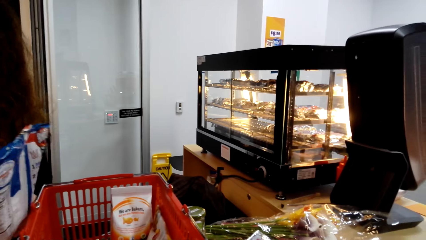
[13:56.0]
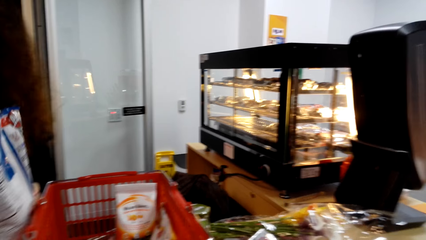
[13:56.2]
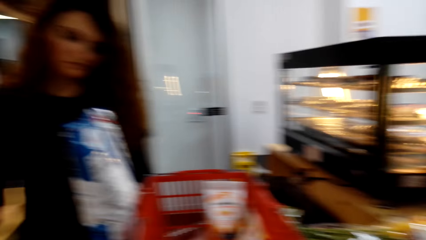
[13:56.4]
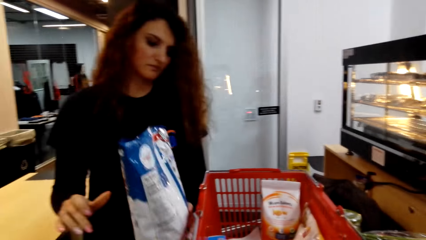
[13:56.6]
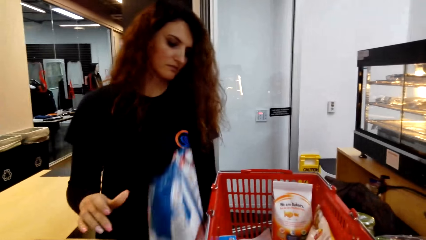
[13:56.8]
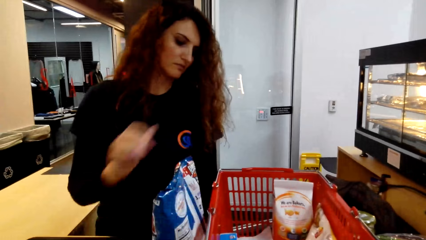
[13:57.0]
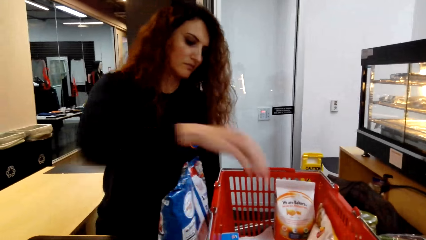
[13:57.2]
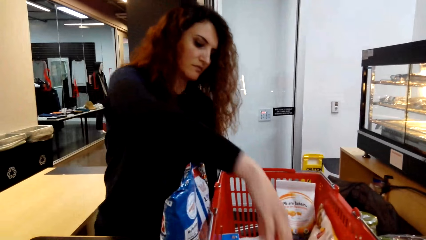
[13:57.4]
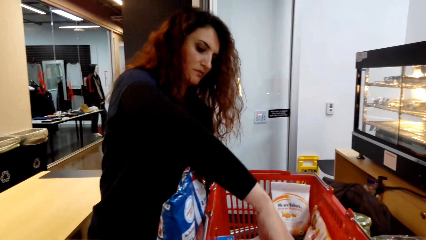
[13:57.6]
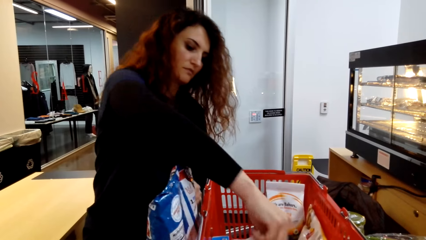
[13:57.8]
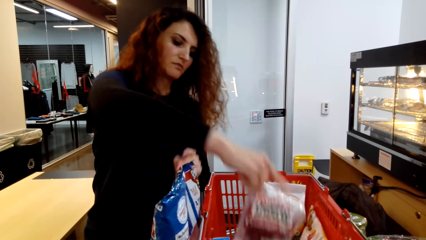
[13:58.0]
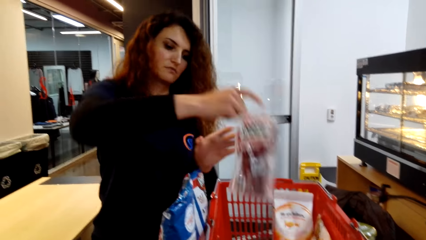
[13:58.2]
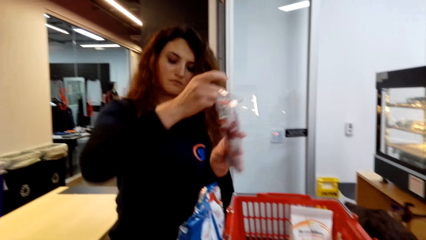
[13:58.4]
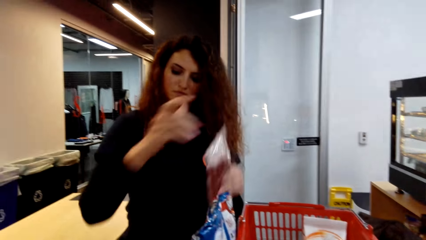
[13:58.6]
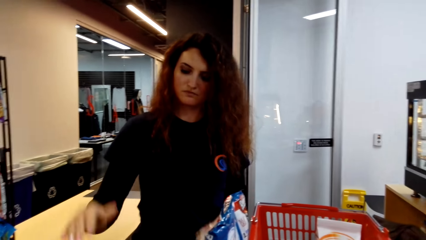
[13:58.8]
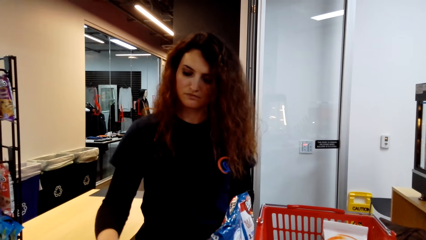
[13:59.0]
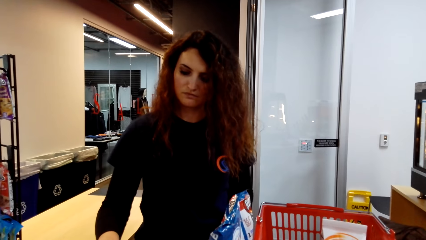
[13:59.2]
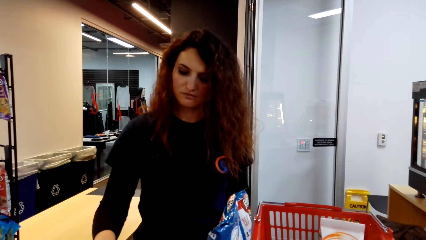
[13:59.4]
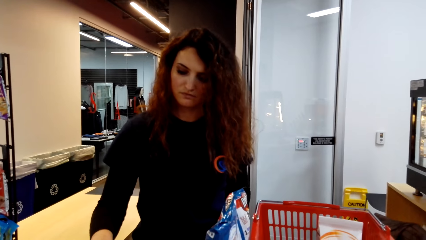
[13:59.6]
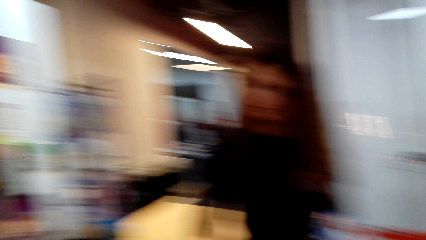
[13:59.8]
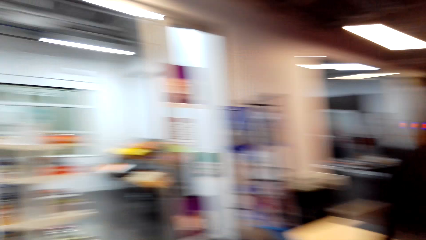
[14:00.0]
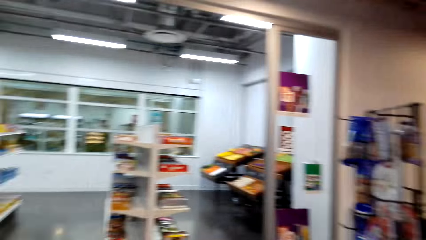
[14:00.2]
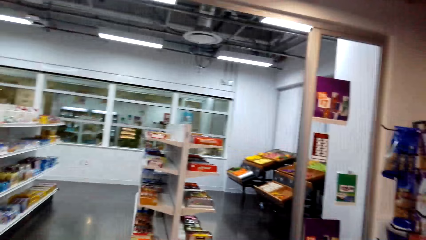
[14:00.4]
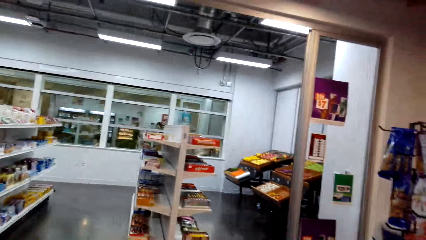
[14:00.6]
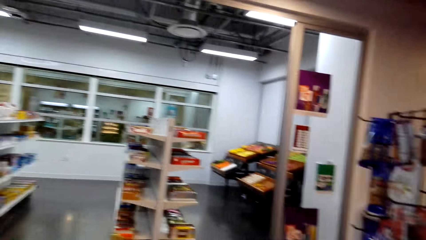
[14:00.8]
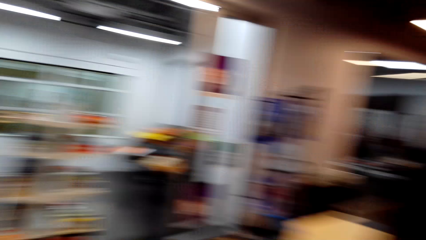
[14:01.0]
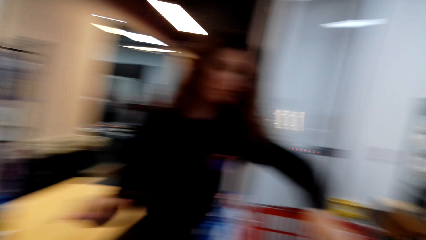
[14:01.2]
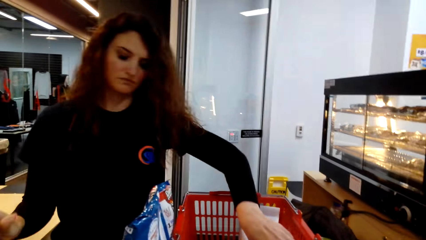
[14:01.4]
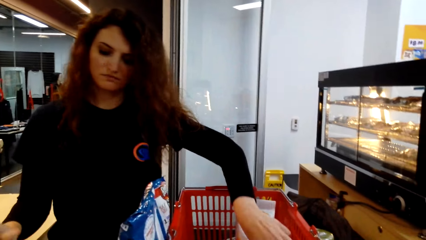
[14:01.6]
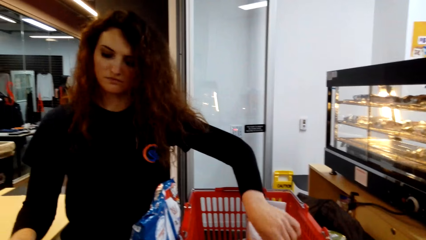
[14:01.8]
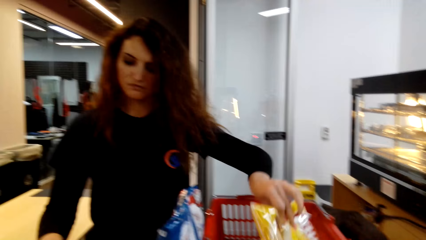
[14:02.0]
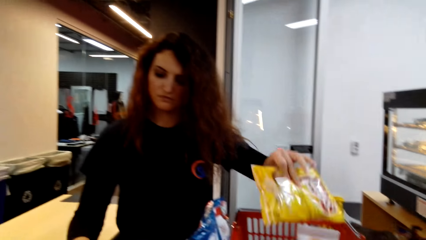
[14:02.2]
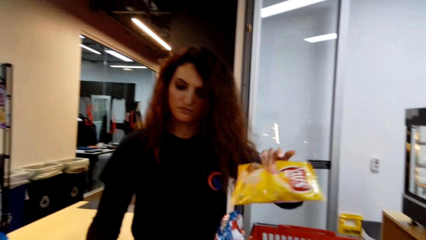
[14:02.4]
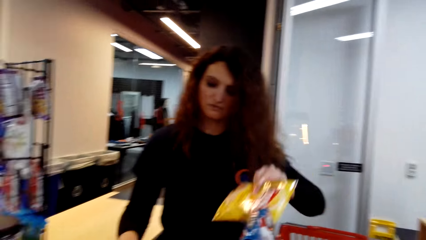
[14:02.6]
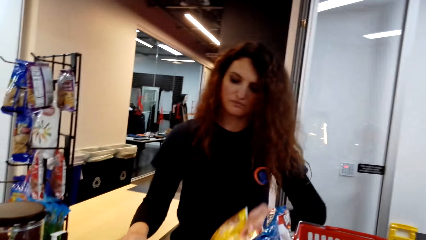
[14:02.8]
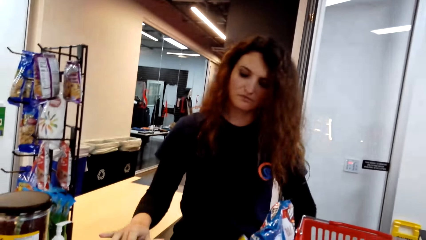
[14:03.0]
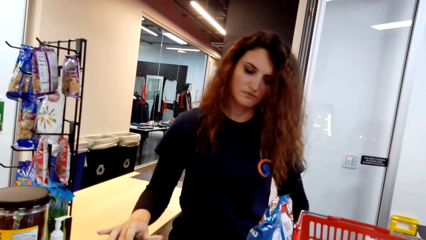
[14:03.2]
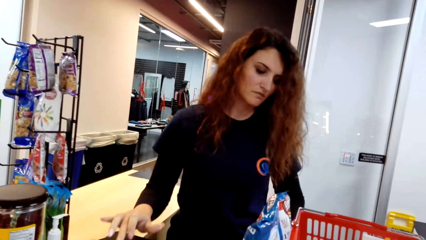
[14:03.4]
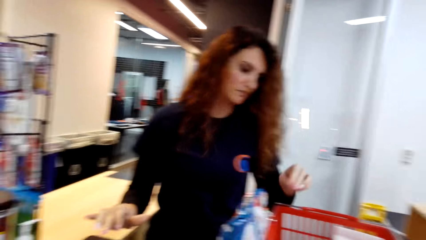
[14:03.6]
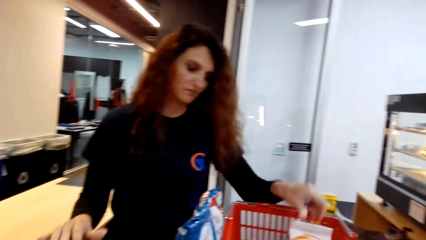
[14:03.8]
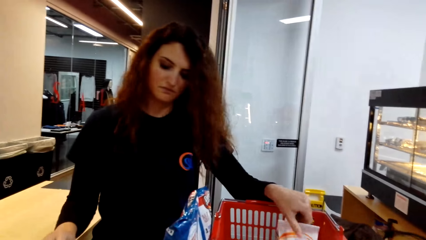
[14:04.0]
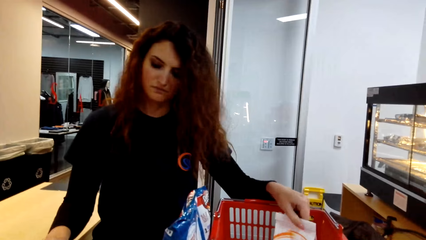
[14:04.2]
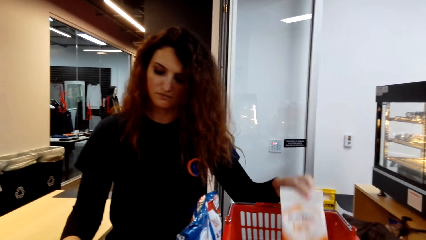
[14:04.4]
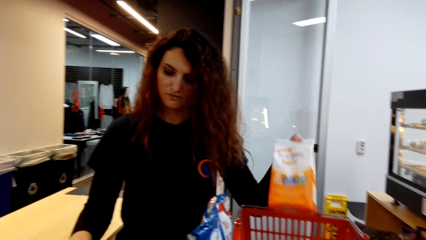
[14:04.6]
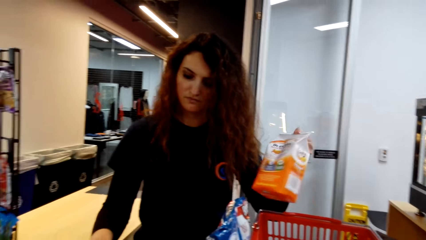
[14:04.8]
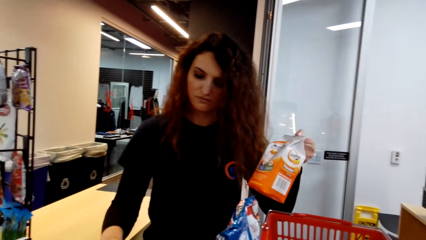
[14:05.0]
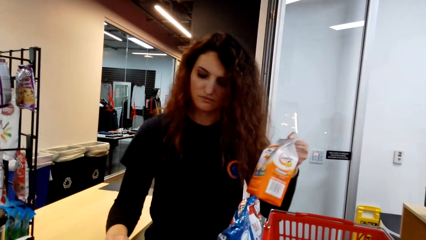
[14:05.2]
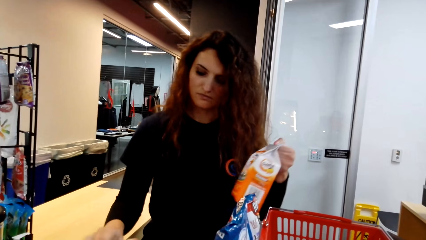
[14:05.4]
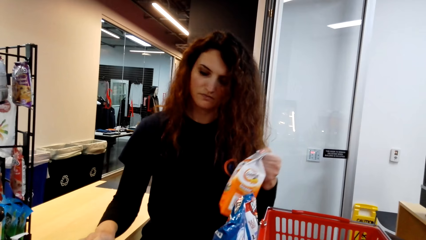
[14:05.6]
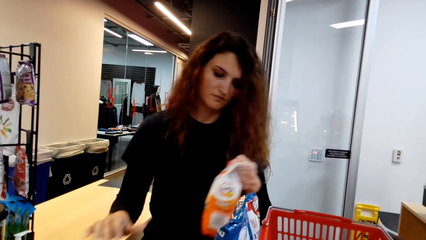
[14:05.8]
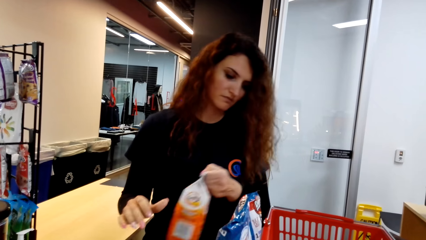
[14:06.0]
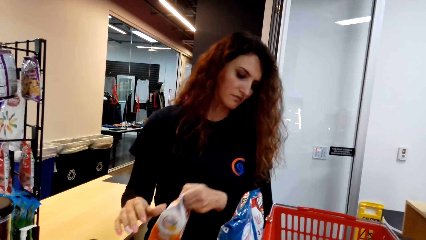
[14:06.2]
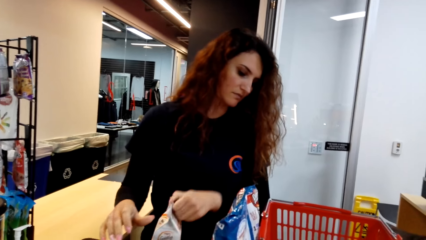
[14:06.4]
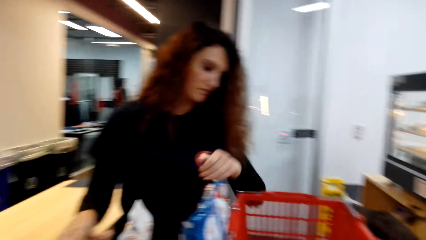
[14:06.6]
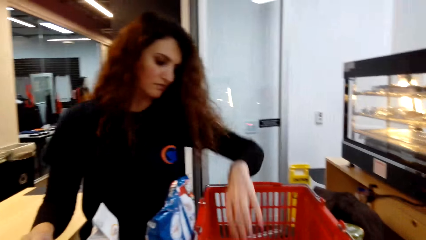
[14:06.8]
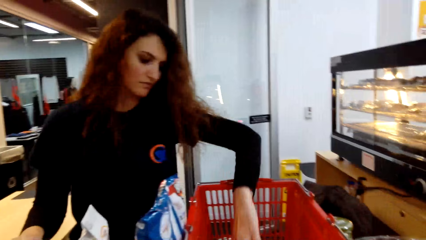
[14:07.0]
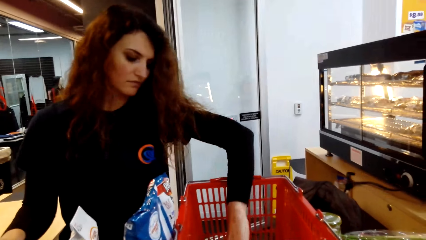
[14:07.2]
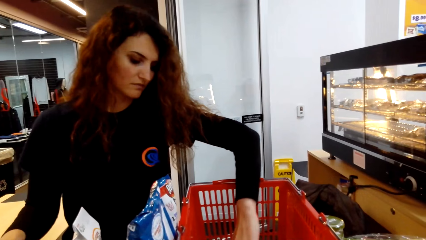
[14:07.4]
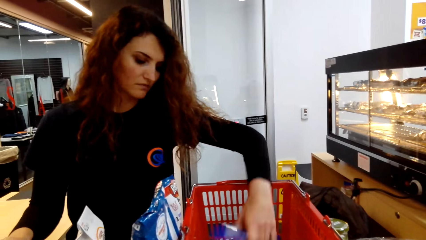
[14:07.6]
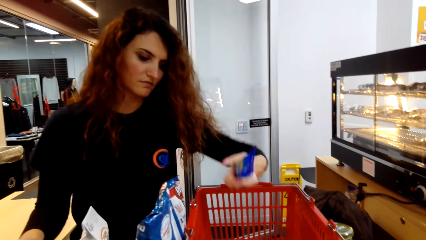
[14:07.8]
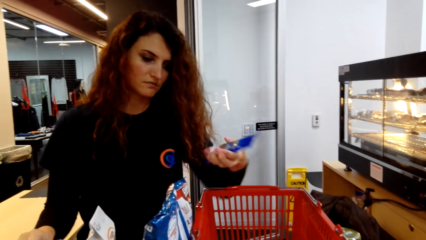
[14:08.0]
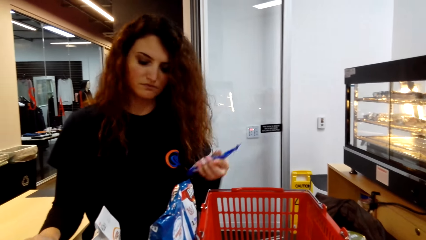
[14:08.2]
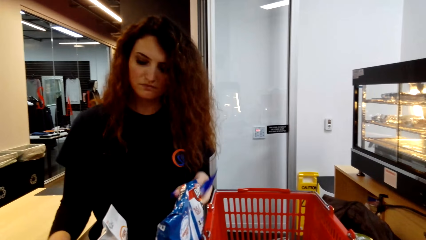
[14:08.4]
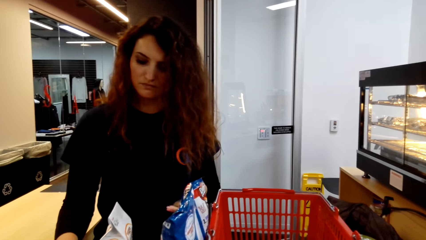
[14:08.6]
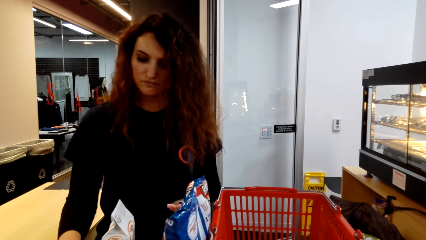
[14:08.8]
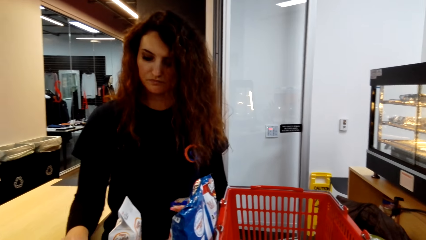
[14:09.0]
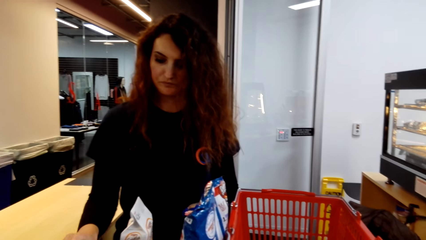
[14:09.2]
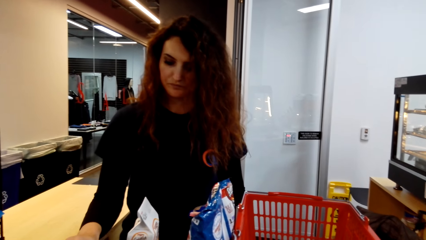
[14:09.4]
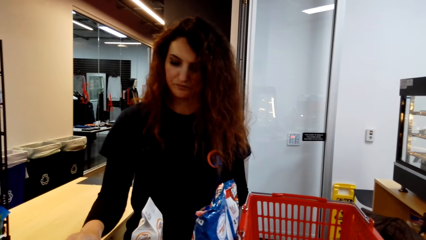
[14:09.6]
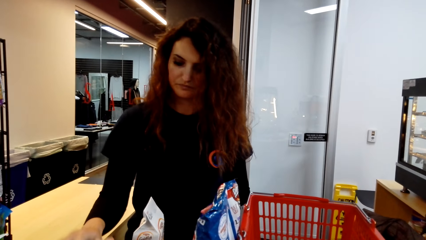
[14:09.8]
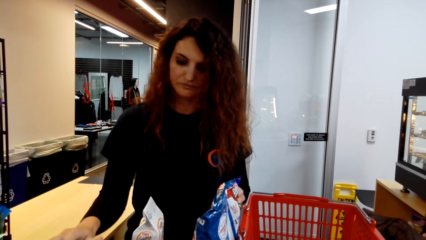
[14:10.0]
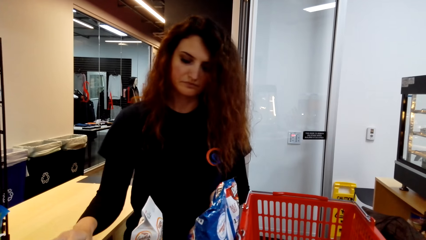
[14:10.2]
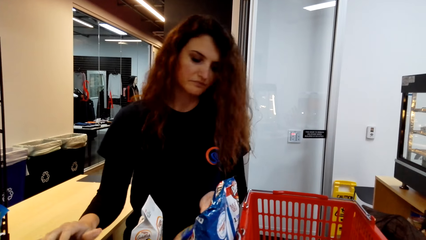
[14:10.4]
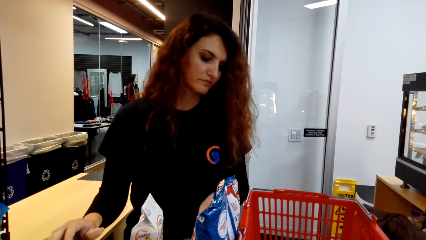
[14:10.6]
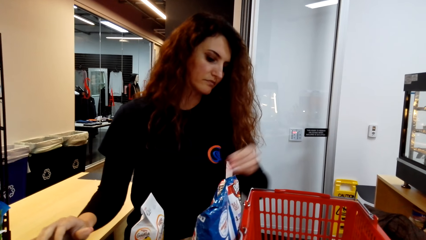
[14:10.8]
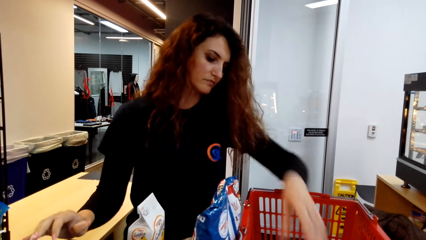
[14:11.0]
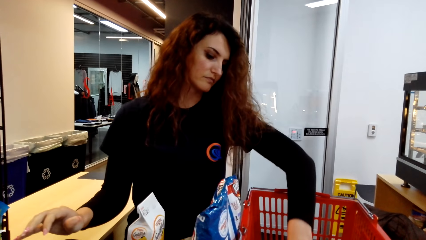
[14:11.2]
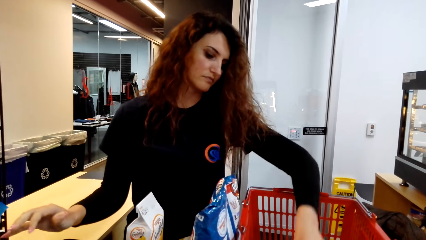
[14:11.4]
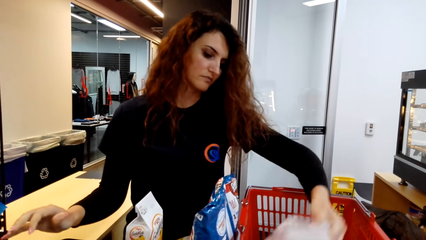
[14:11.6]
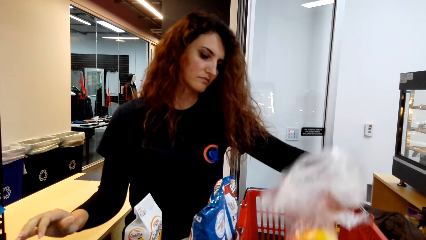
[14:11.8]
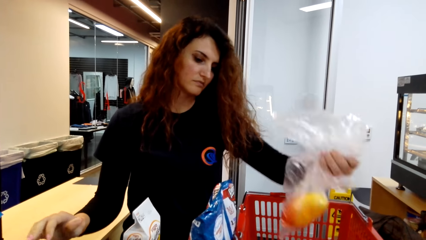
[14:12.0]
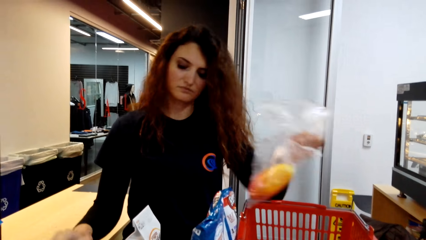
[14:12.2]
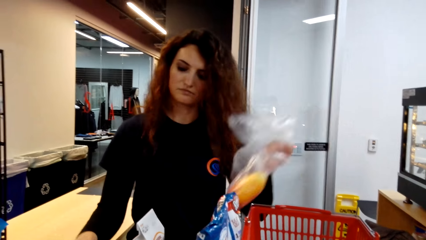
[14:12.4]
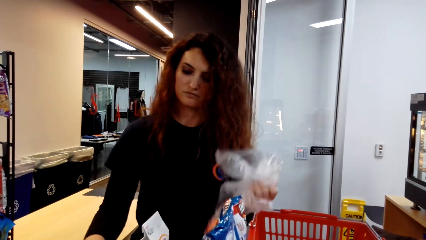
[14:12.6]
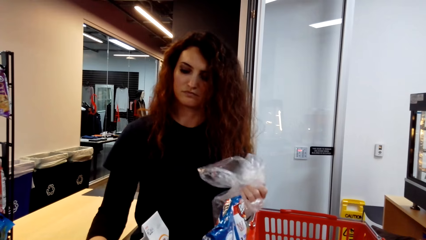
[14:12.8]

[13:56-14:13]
A person puts a sachet of crisps on the counter, picks up a sachet of nuts in a cart, and calculates the item cost on the cash register. The camera wearer looks around. The person picks up a sachet of potato chips in the cart, calculates the item cost on the cash register, and puts the sachet of potato chips on the counter. The person picks up a packet of juice in the cart, calculates the item cost on the cash register, and puts the packet of juice on the counter. The person picks up a packet of chocolate in the cart, calculates the item cost on the cash register, puts the packet of chocolate on the counter, and picks up a mango in the cart.
